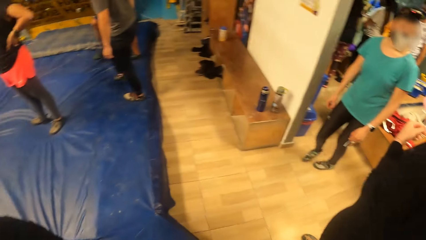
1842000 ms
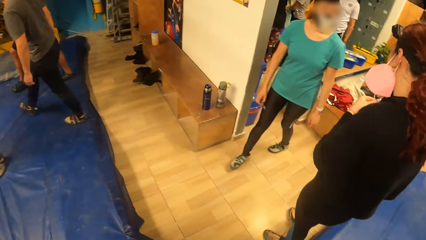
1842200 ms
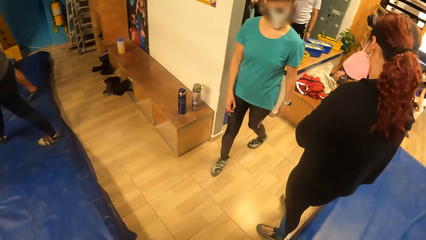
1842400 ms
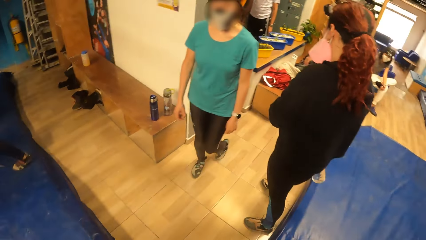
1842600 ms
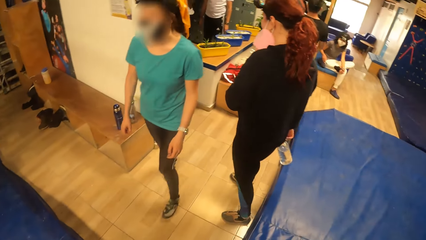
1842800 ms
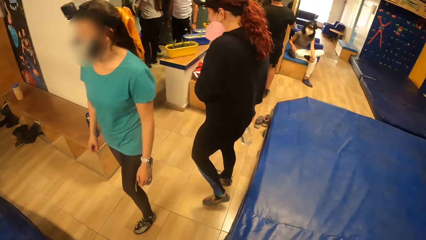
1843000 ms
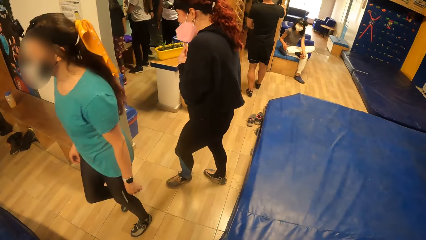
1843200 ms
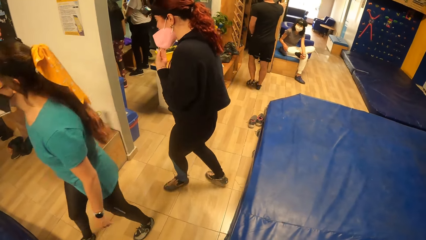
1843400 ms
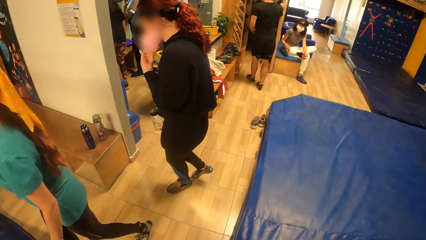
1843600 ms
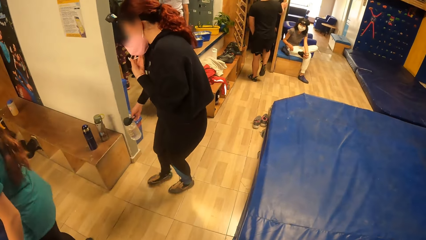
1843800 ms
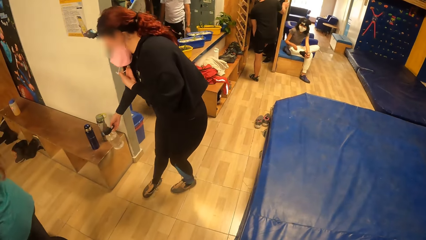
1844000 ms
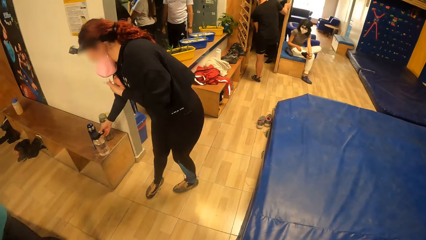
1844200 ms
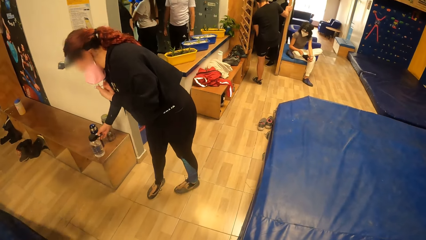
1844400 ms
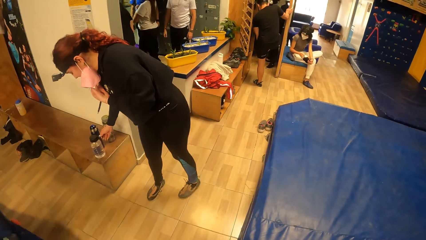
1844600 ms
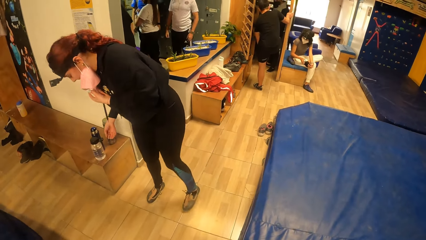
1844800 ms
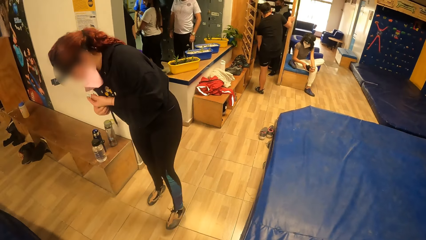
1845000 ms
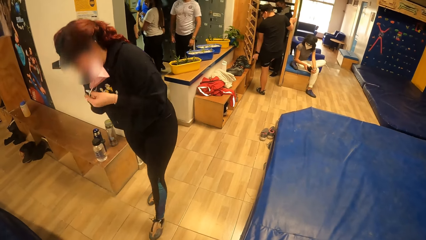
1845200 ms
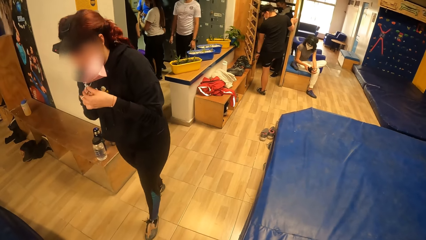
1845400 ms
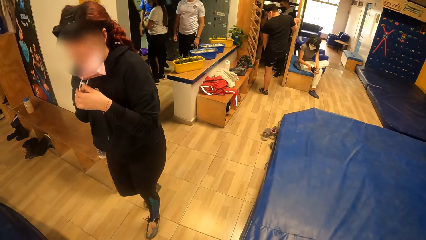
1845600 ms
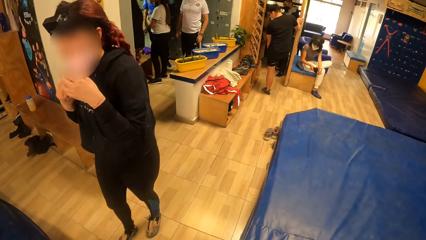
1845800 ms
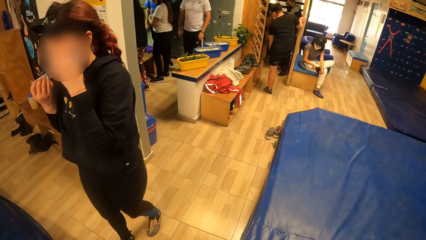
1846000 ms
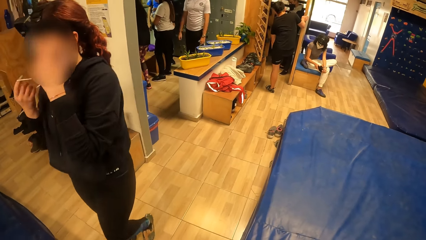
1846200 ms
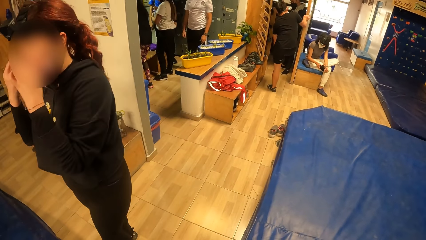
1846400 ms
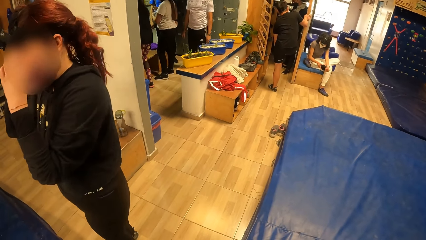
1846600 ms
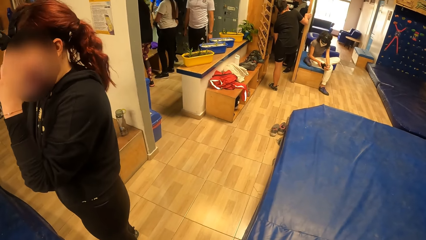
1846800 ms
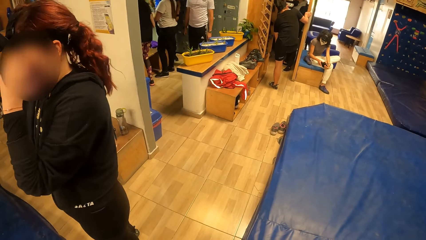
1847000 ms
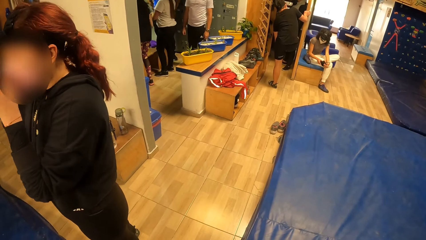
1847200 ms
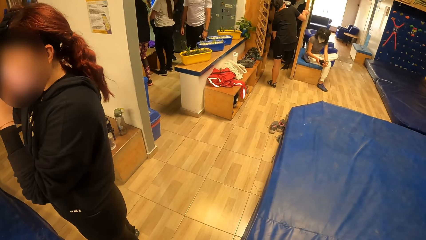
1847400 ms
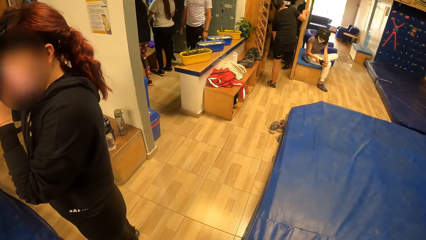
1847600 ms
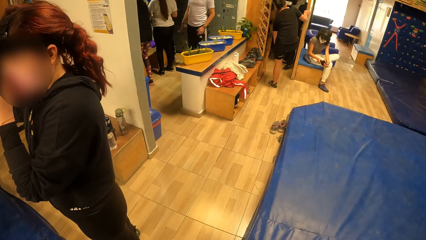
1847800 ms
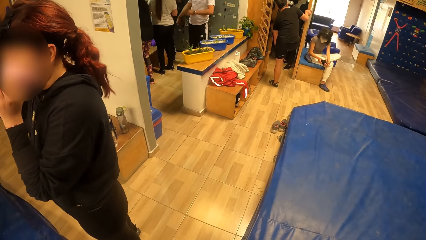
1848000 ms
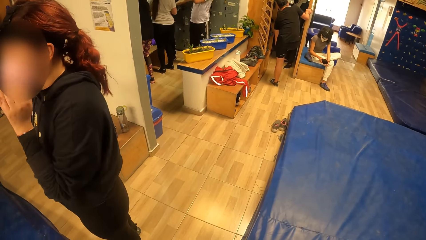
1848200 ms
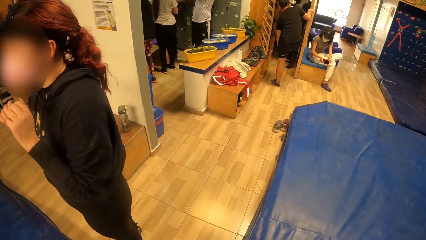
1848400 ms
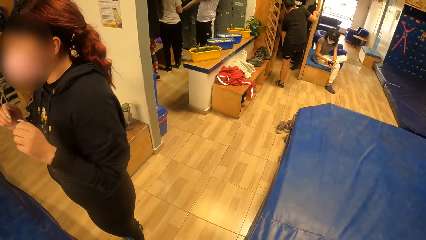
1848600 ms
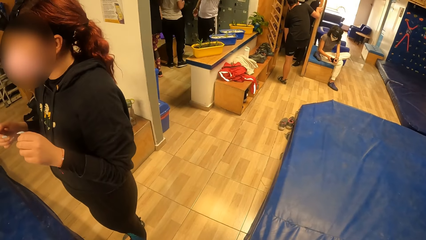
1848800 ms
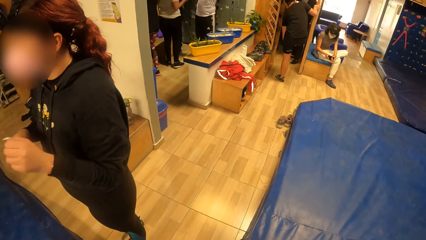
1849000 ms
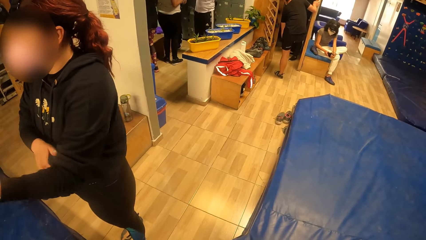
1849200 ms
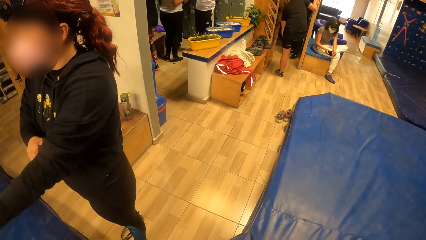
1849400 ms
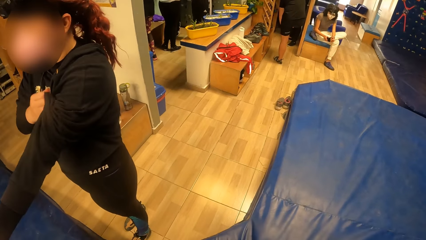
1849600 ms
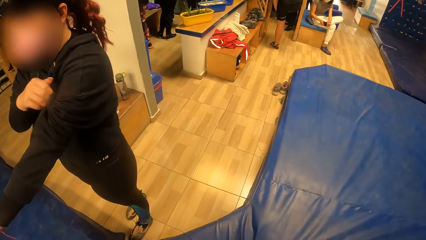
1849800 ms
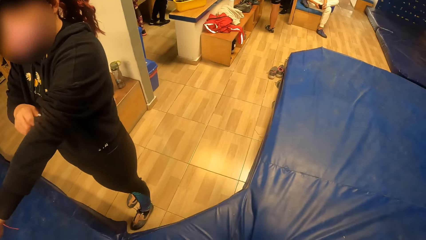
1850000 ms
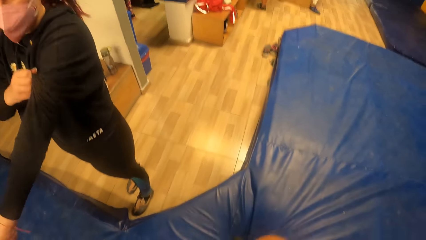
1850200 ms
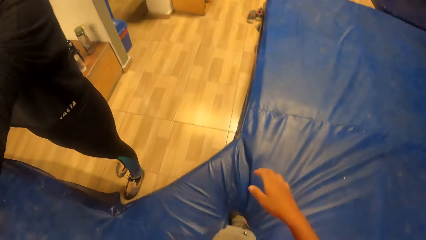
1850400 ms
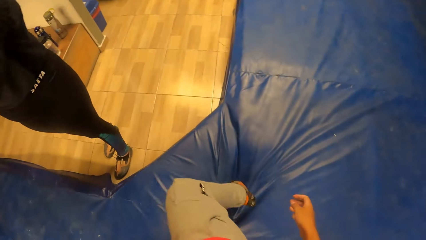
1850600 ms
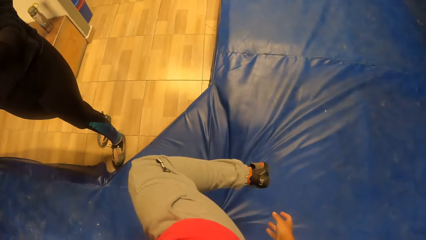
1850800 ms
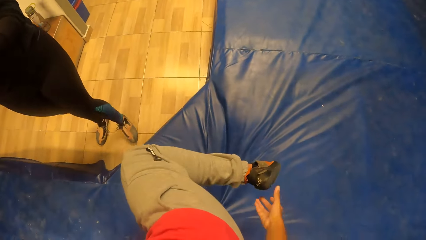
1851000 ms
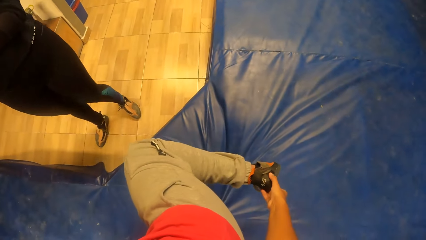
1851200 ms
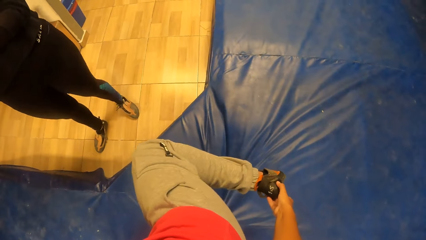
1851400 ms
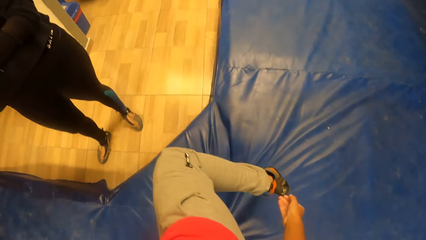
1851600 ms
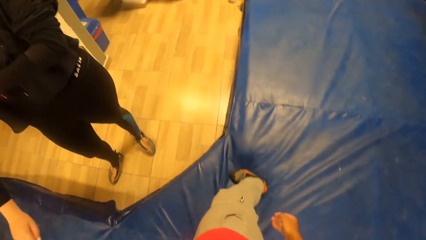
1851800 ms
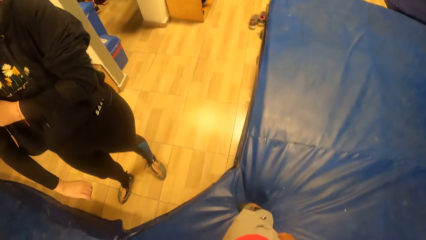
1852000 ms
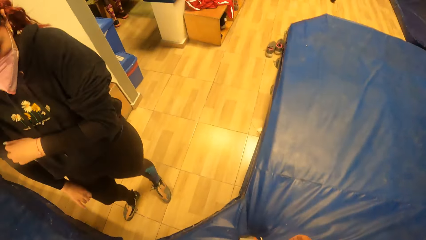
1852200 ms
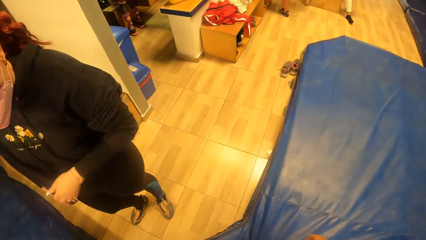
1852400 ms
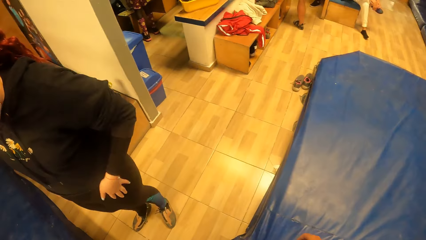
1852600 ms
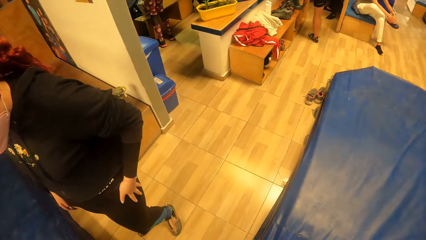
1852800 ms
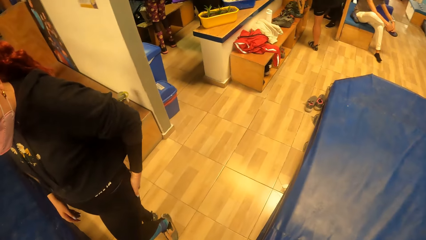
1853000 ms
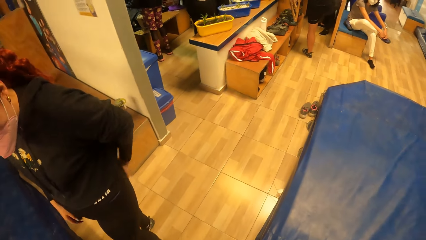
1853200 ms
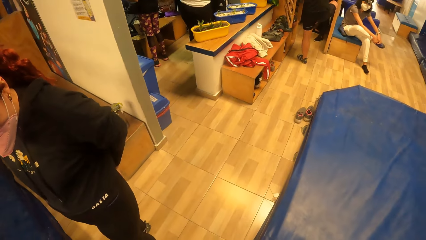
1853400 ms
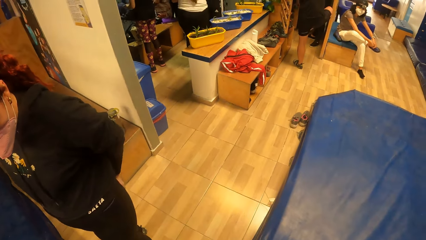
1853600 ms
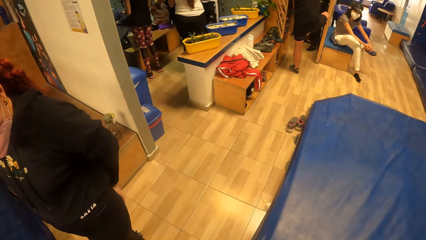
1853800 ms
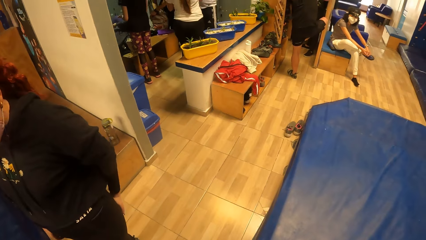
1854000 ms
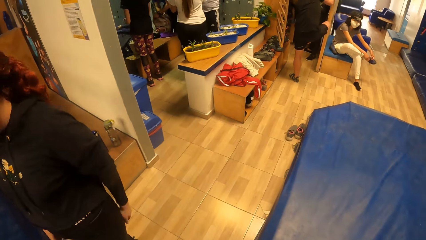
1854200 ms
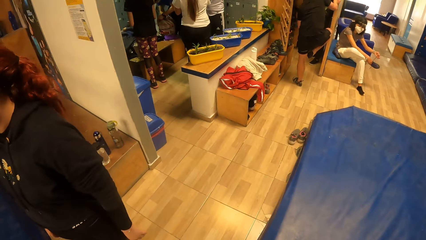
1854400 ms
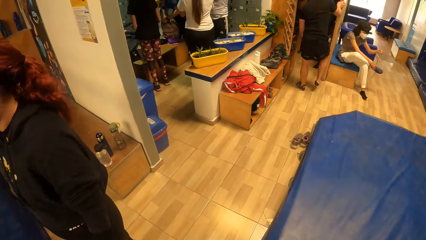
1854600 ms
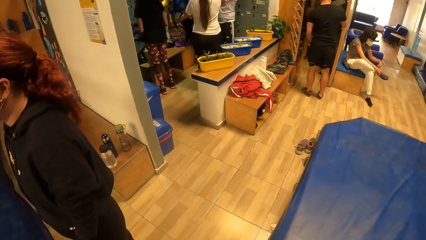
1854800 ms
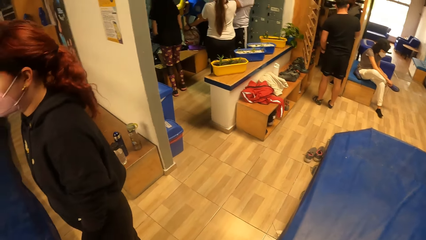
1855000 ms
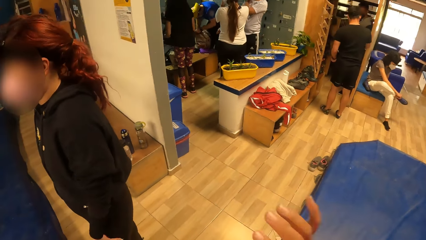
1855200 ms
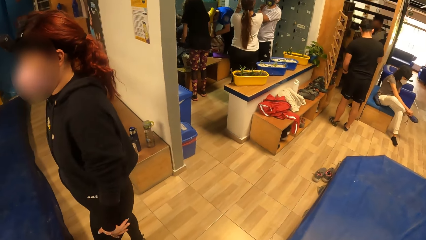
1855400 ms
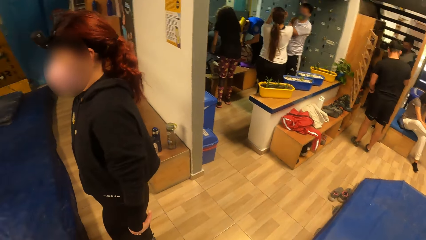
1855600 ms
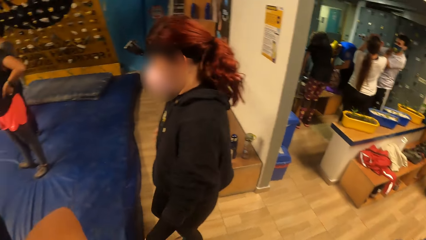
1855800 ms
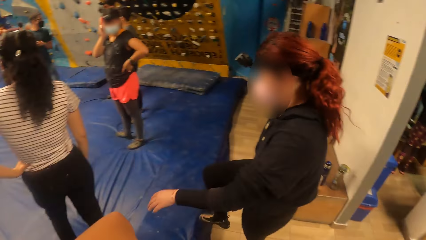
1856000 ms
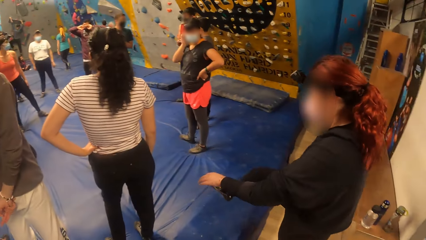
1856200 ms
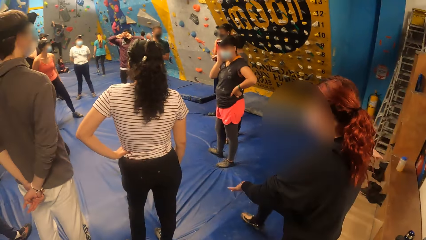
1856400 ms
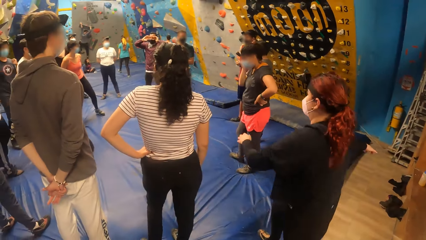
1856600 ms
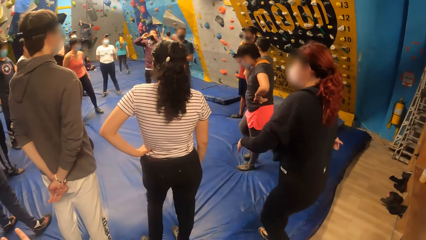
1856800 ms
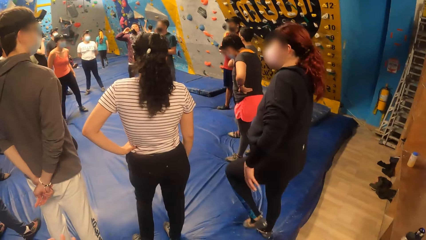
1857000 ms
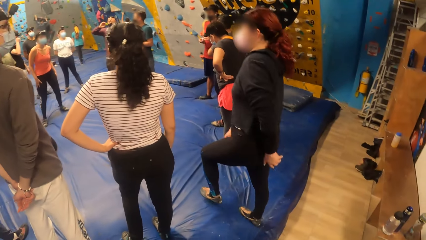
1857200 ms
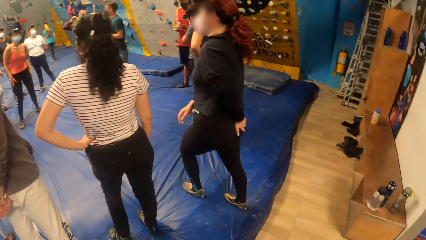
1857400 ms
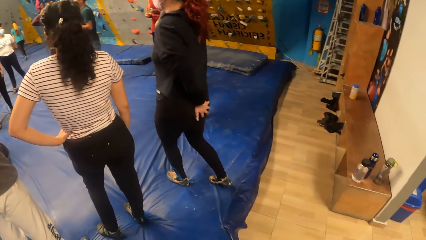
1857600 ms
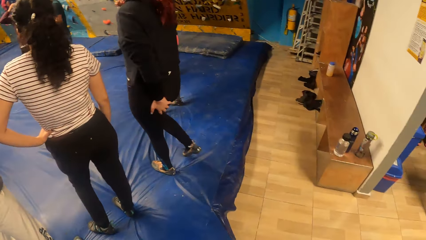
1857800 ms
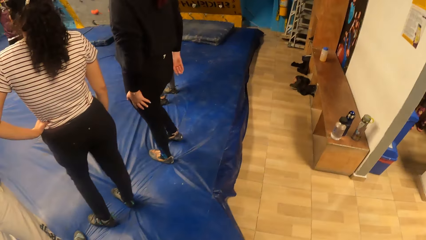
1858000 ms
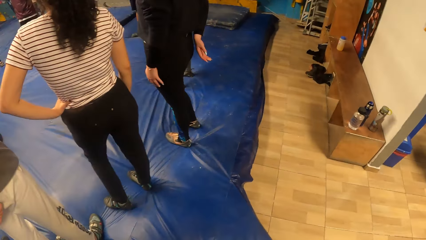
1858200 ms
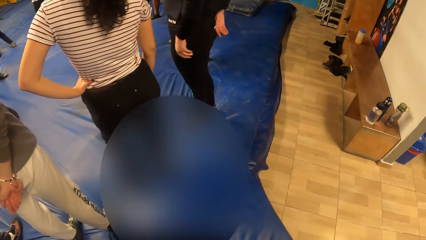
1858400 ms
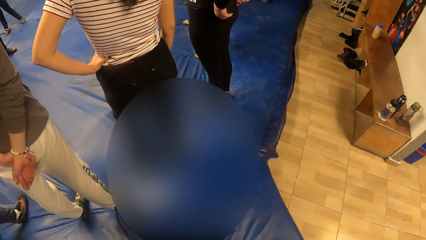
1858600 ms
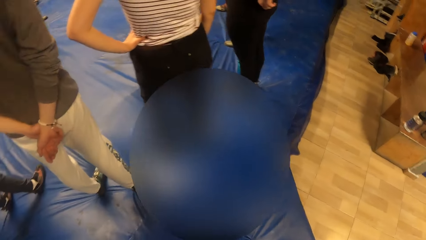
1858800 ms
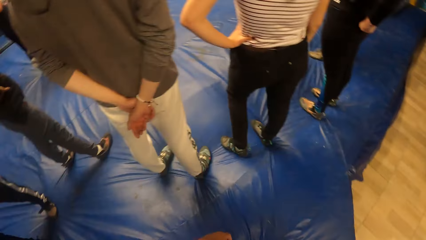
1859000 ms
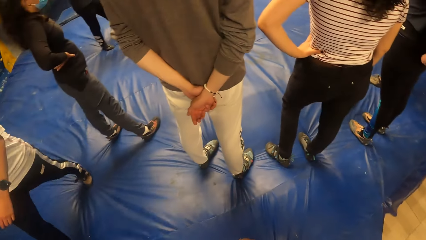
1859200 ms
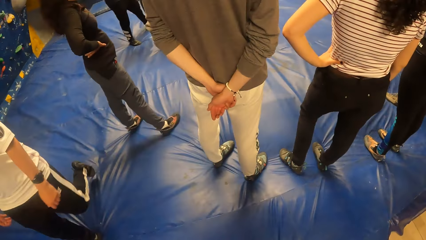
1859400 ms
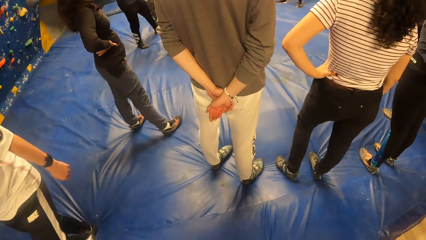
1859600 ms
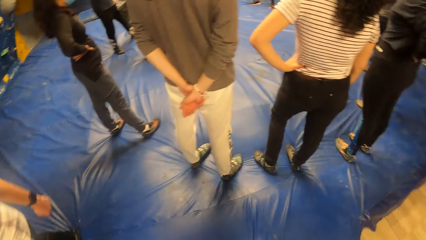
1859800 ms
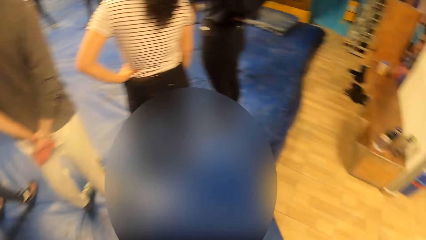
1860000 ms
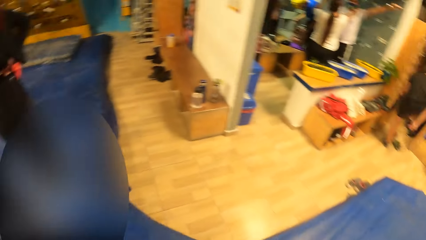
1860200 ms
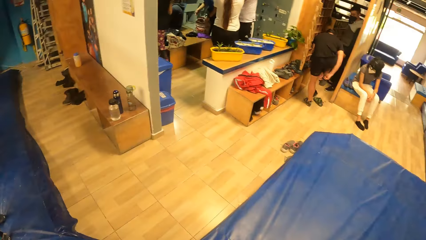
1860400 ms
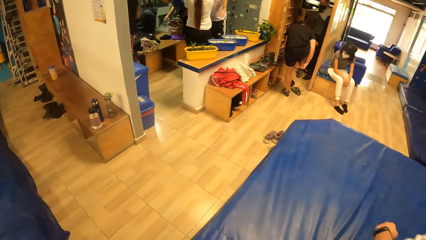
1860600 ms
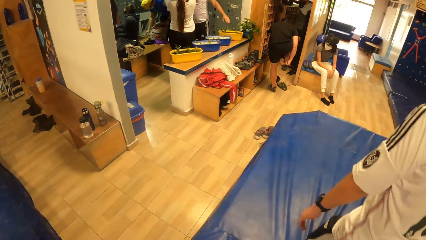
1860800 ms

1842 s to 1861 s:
A woman drops the bottle of water on a cabinet with her right hand. The woman wears her face mask with both hands. The camera wearer moves a hand and raises the leg. She adjusts her shoe with her right hand. She drops the leg and looks around. She moves a hand and looks around.
